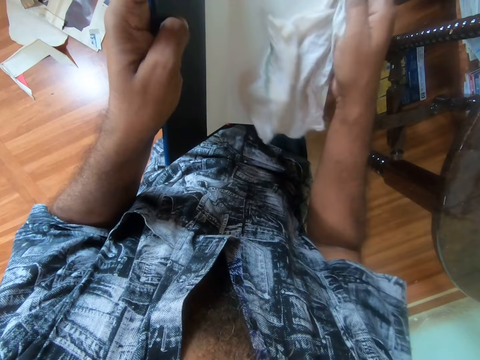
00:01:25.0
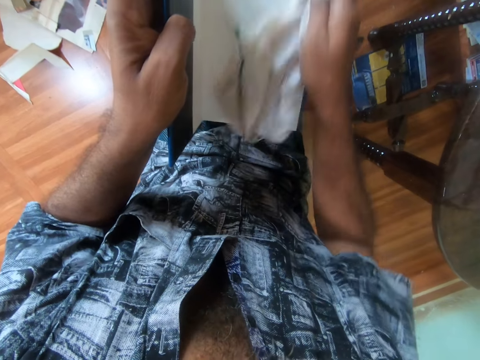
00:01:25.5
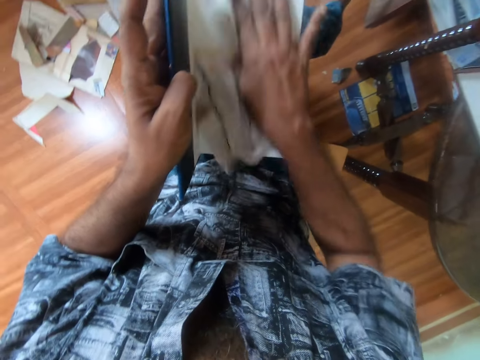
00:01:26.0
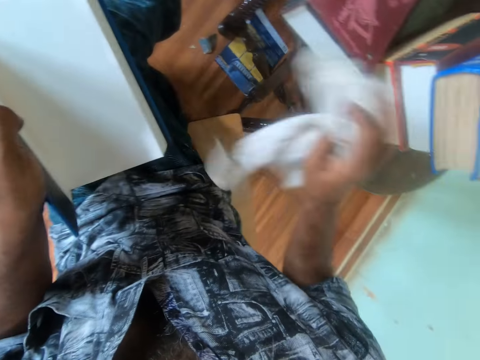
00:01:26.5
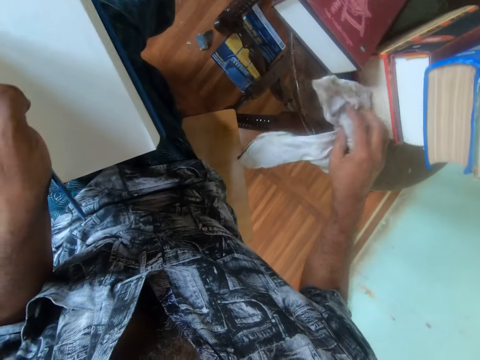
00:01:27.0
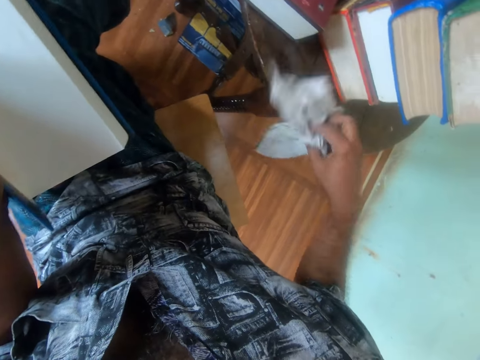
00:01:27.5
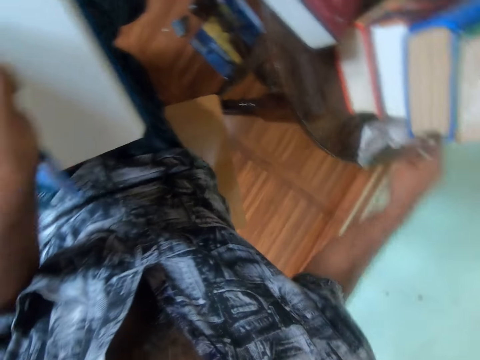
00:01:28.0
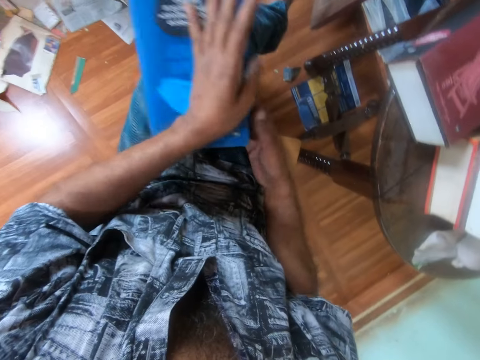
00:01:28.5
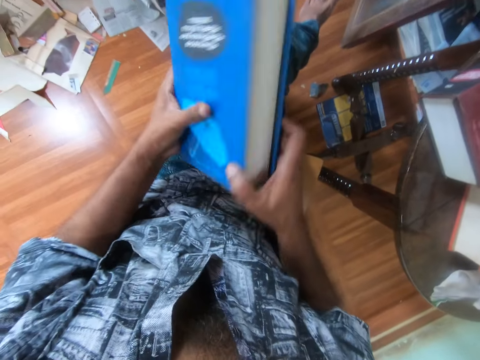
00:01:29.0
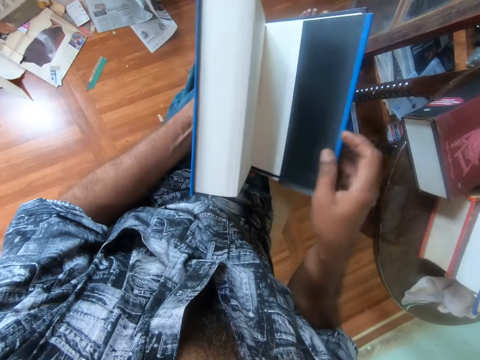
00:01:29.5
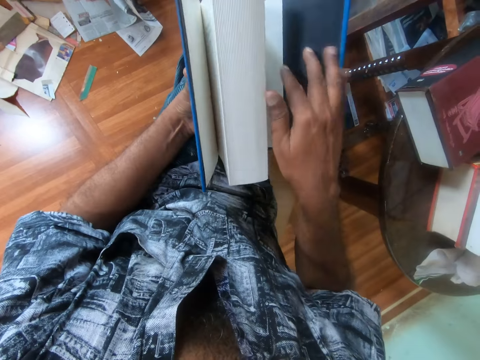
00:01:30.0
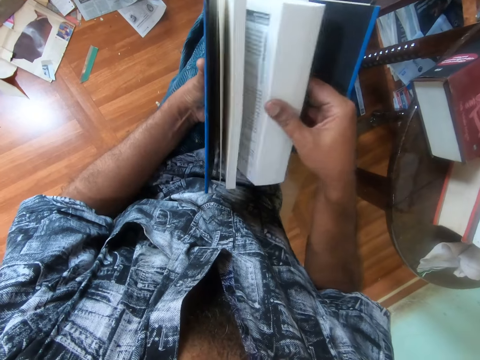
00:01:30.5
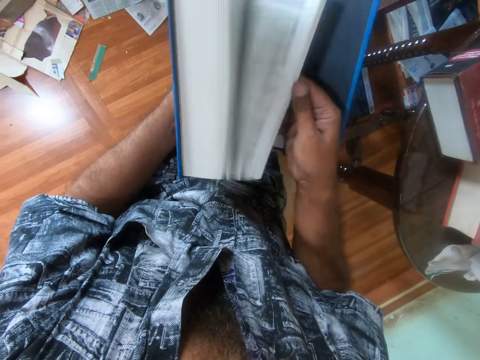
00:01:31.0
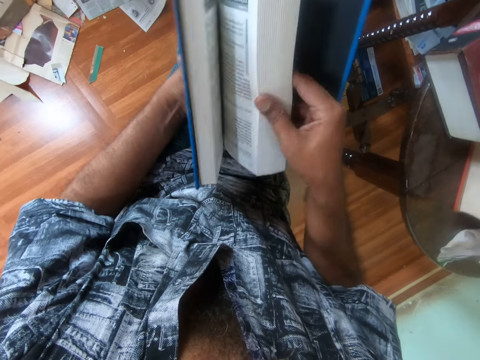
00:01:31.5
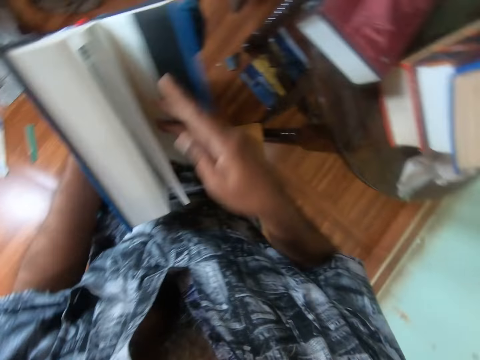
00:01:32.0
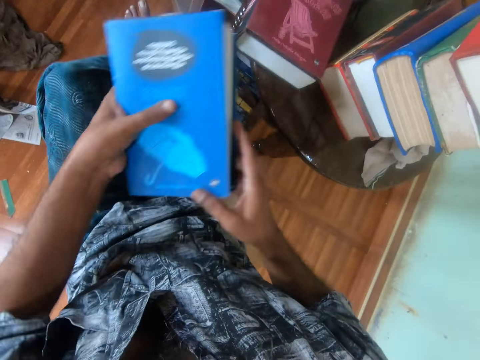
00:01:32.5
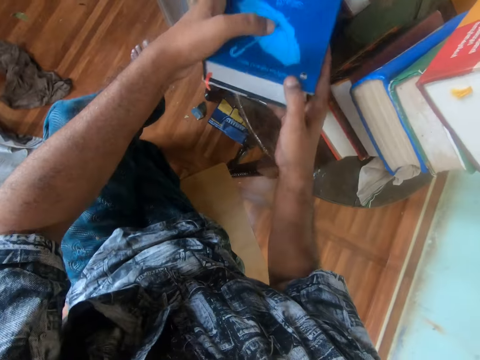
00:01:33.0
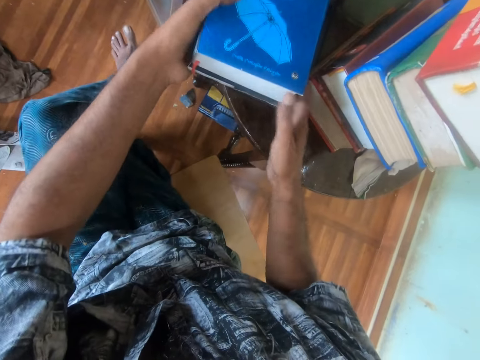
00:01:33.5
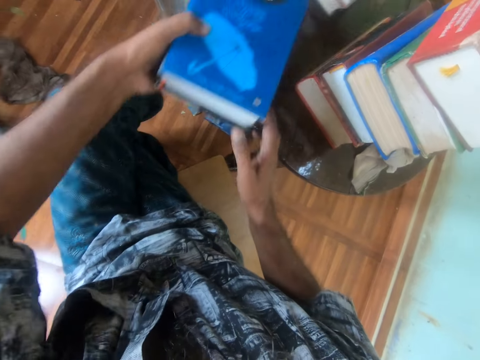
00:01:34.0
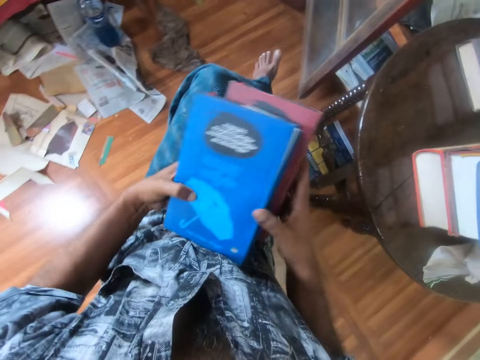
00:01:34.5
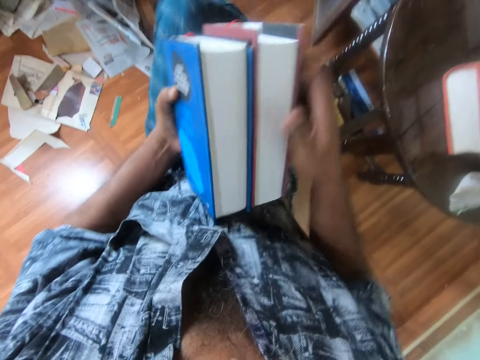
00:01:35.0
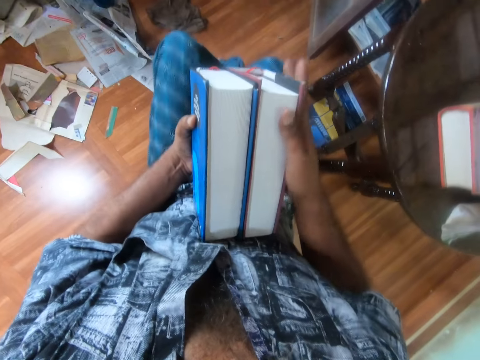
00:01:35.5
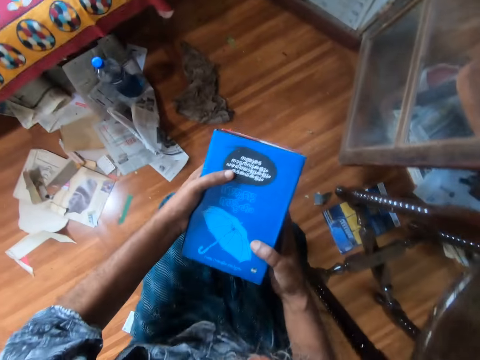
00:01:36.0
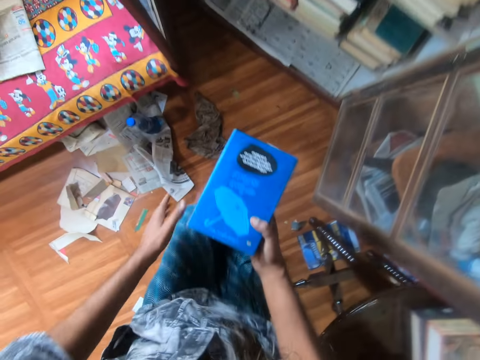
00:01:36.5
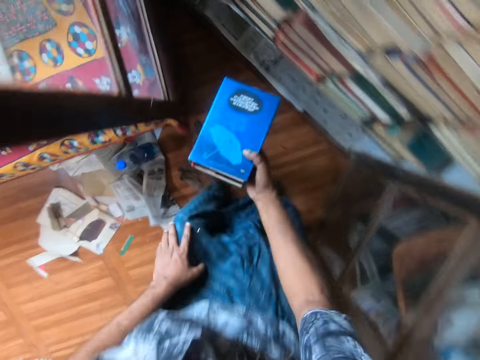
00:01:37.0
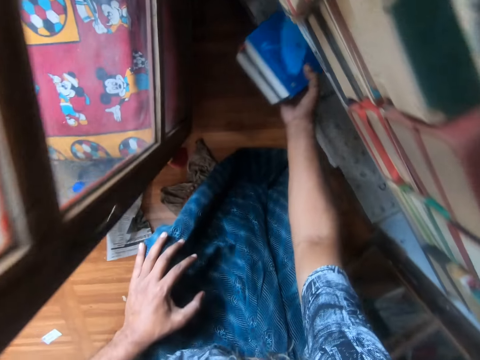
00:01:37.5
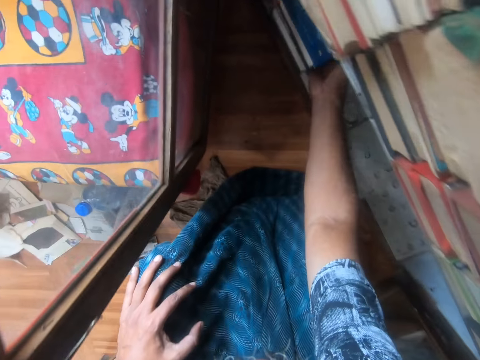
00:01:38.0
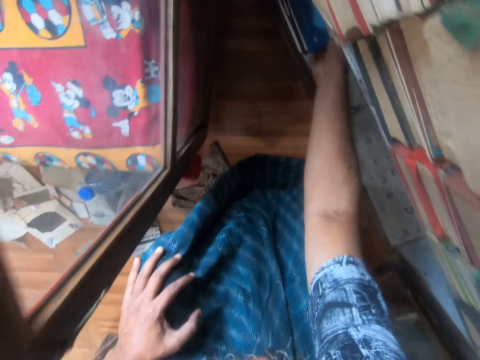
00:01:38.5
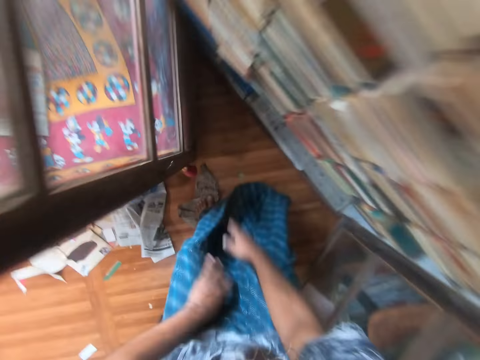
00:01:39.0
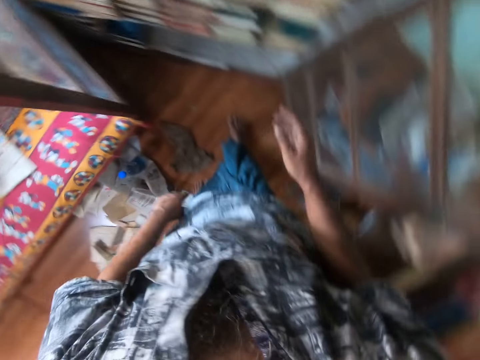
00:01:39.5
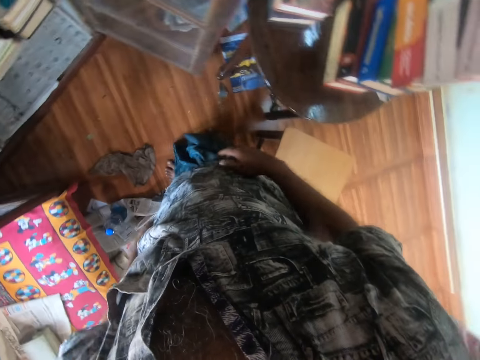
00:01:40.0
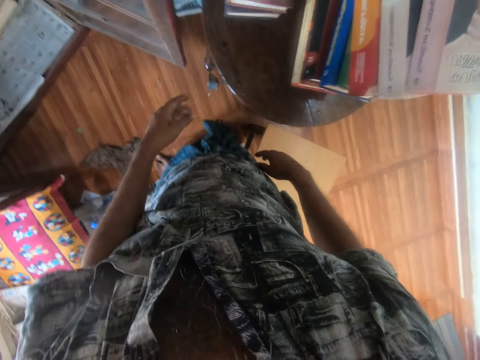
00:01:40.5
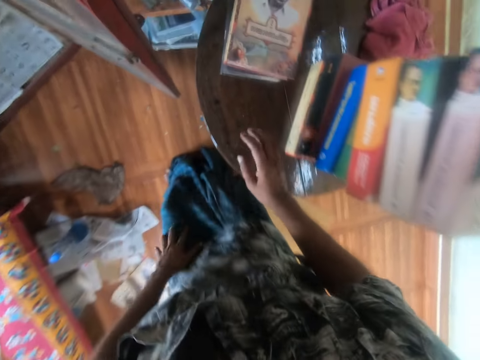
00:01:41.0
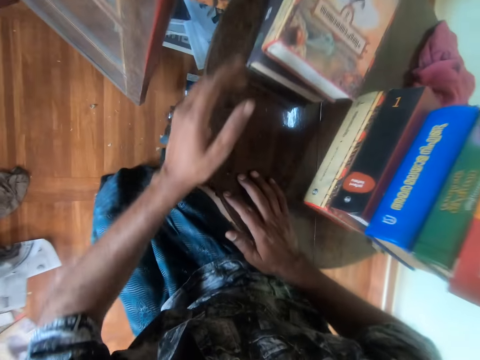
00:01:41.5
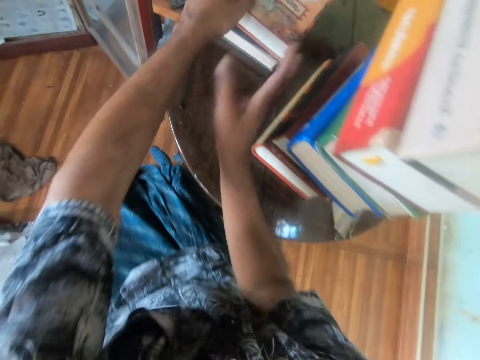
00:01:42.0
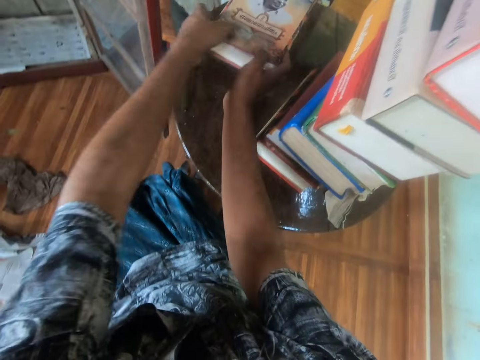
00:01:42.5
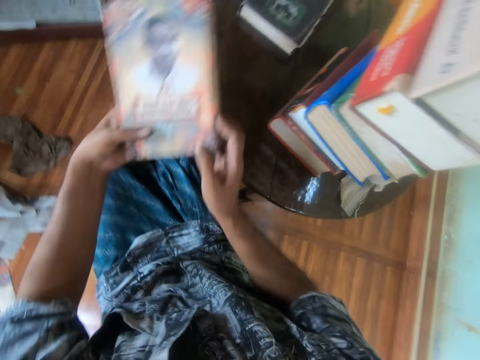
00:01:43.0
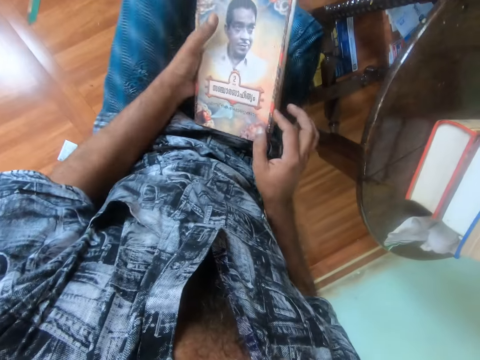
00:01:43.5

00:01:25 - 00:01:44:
The camera wearer drops the cloth on the table with his right hand. He moves the cloth on the table with his right hand. He drops the cloth on the table with his right hand. He closes the book with his left hand. He opens the back cover of the book with his right hand. He flips the pages of the book quickly with his right hand. He drops the book on the book on the table with both hands. He picks up the books from the table with both hands. He stands up from the stool. He removes his left hand from the books. He places his left hand on his left knee. He drops the books on a book shelf with his right hand. He places his right hand on the table. He sits on the stool. He picks up a book from a book on the table with both hands. He opens the front cover of the book with his right hand.

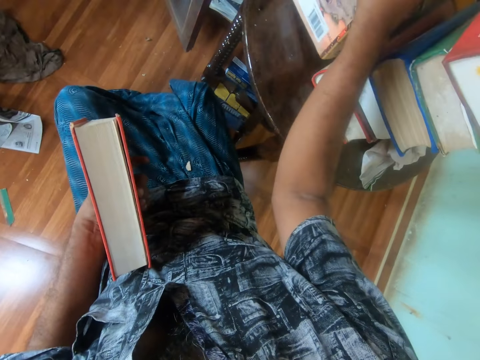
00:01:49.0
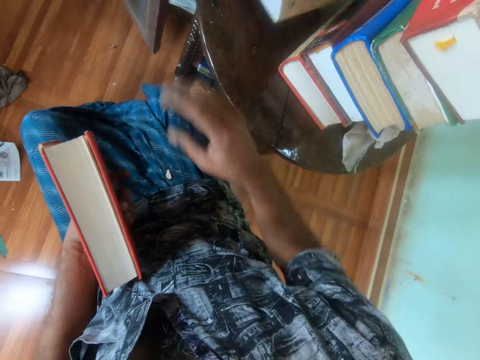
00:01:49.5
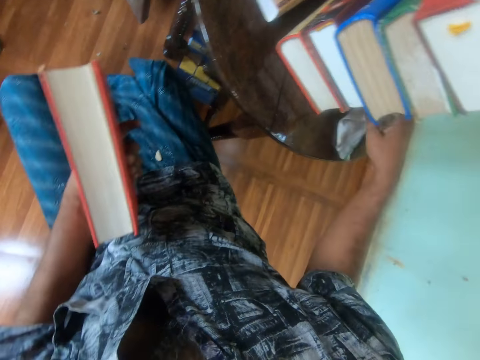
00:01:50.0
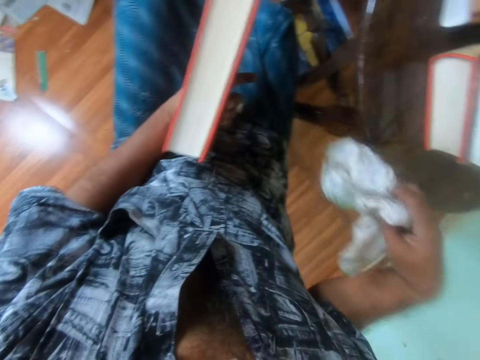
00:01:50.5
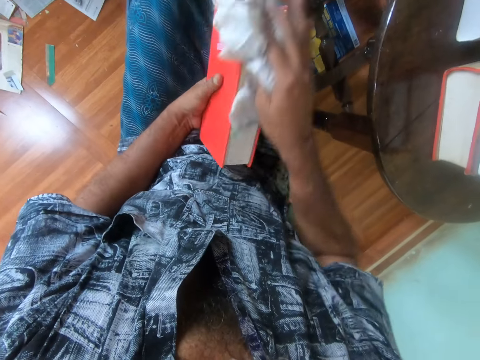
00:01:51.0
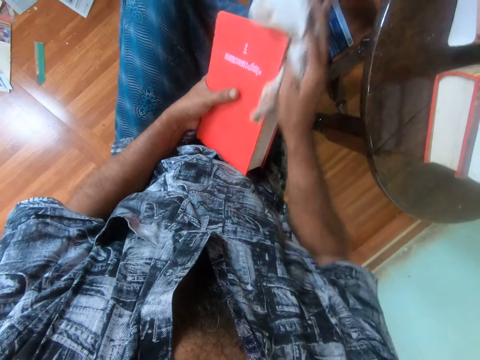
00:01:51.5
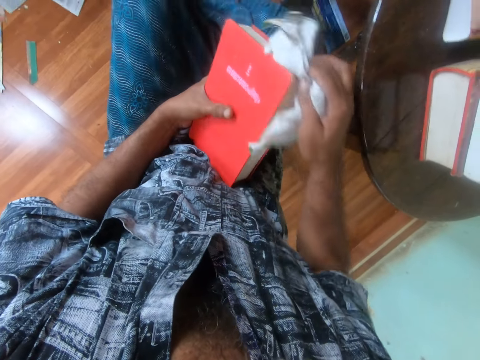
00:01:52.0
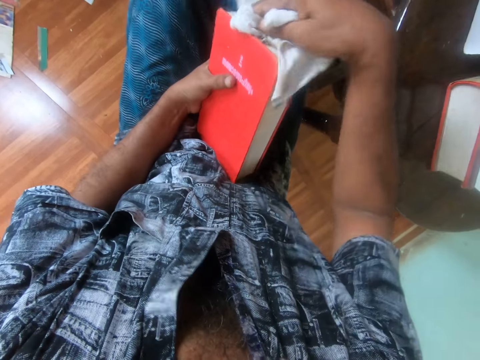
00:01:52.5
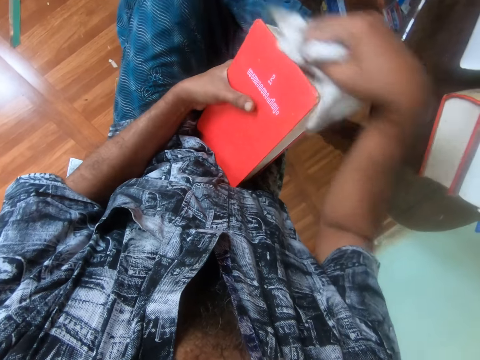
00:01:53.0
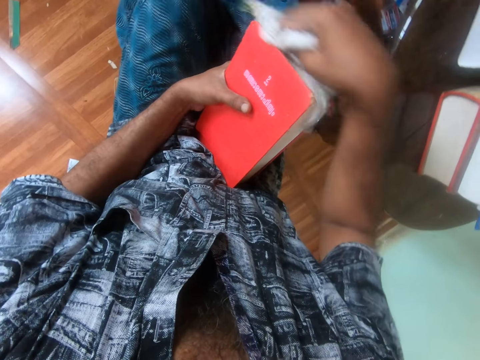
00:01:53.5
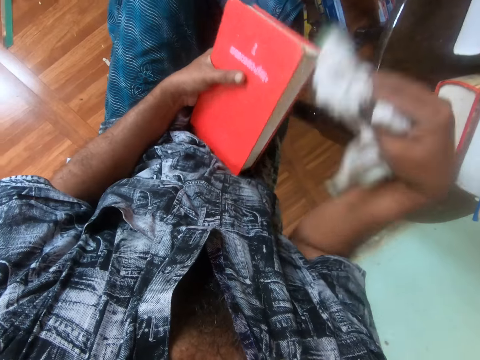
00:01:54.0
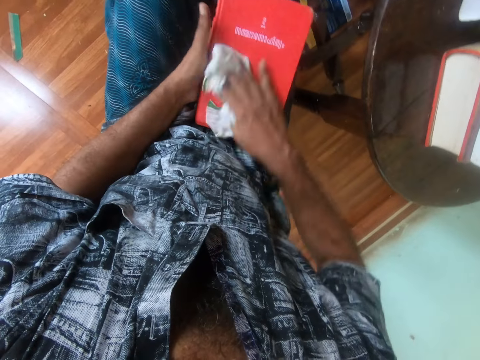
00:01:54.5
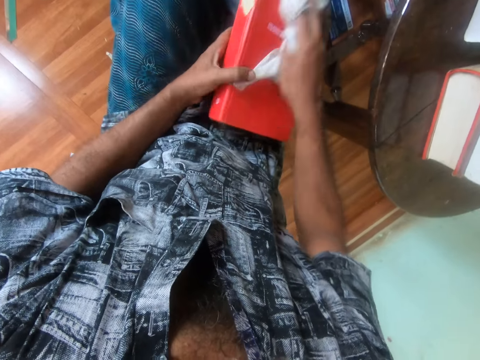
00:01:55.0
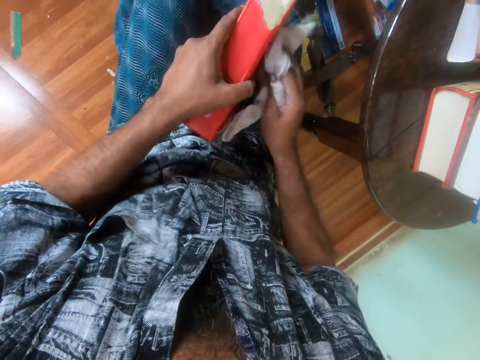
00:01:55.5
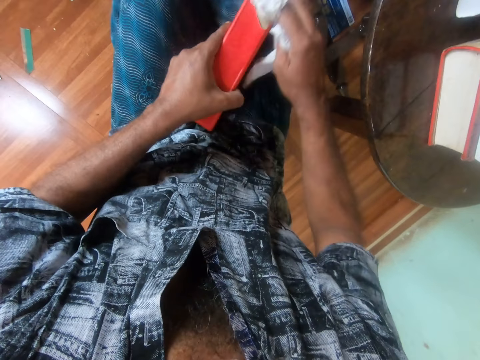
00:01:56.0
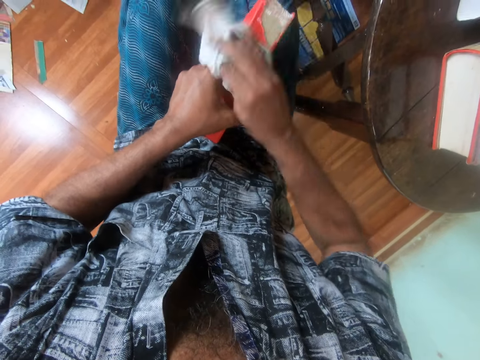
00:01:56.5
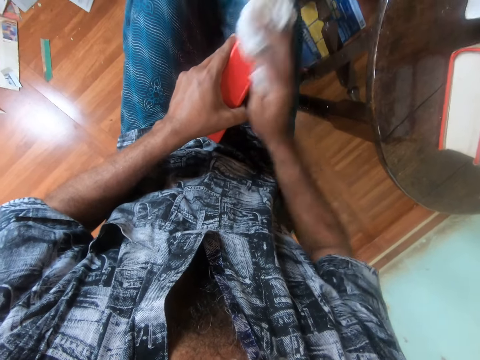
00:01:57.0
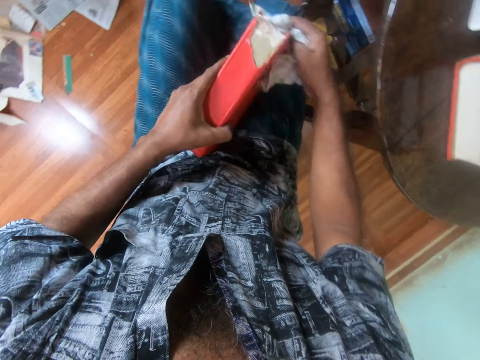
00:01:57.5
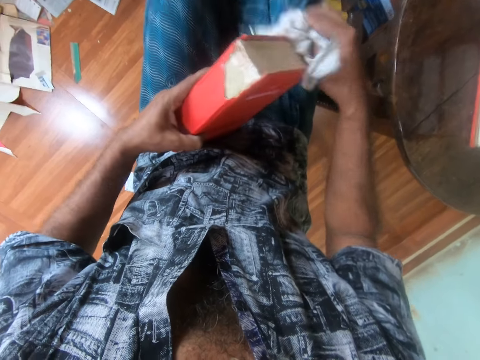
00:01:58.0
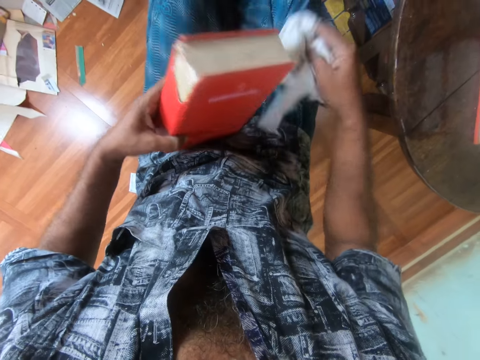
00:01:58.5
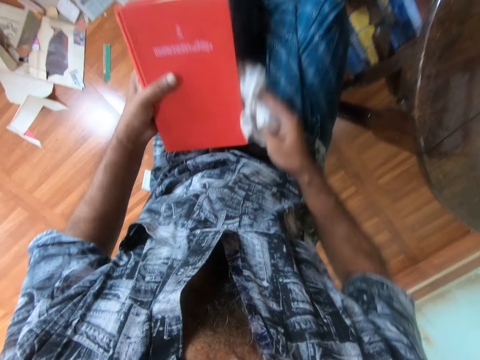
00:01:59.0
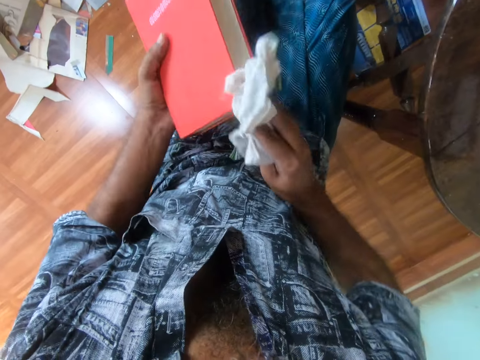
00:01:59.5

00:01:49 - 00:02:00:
The camera wearer picks up the cloth from the table with his right hand. He cleans the book with the cloth in his right hand.
